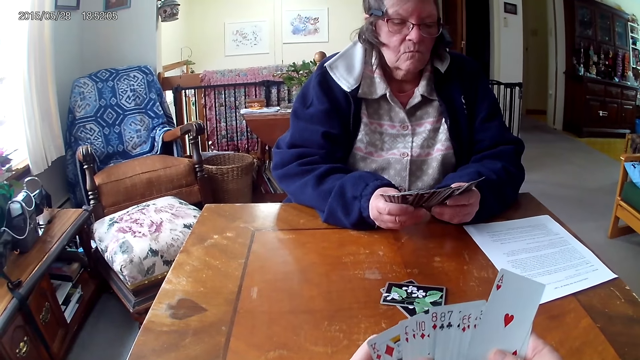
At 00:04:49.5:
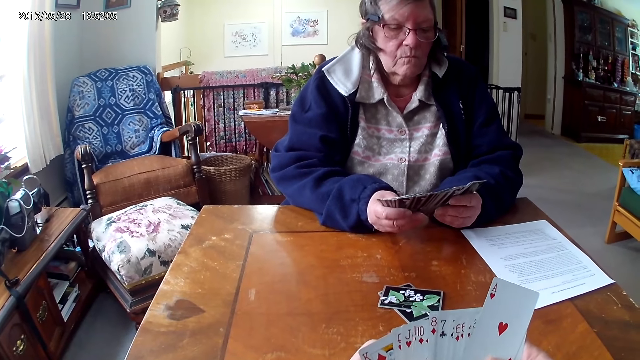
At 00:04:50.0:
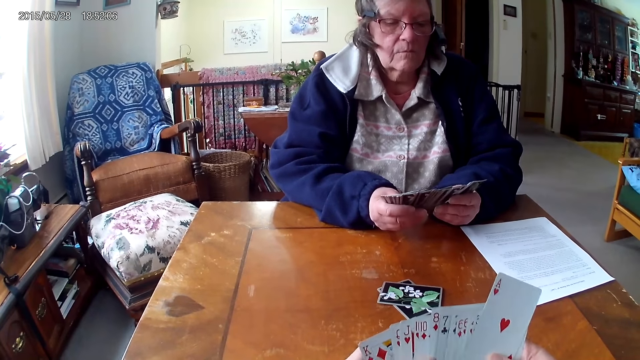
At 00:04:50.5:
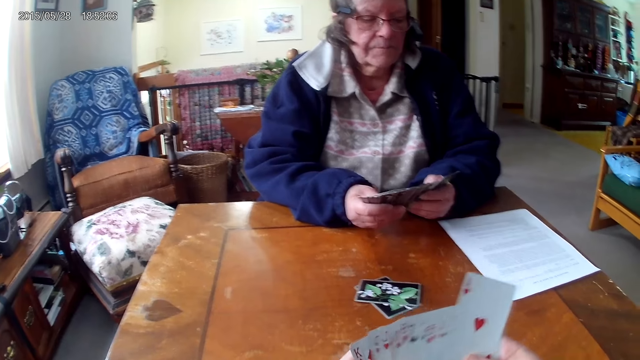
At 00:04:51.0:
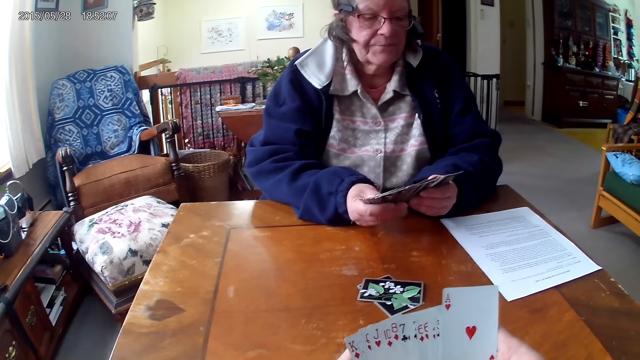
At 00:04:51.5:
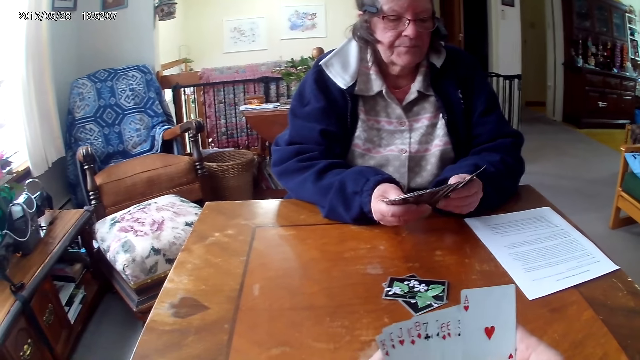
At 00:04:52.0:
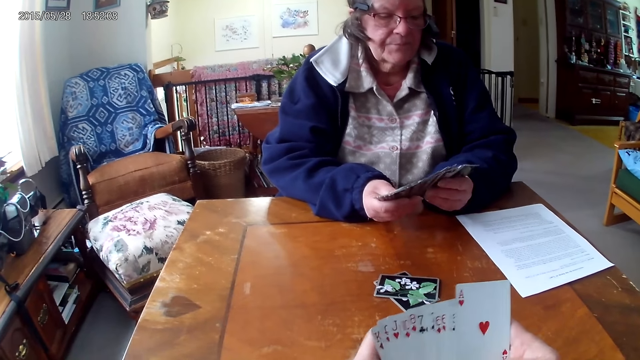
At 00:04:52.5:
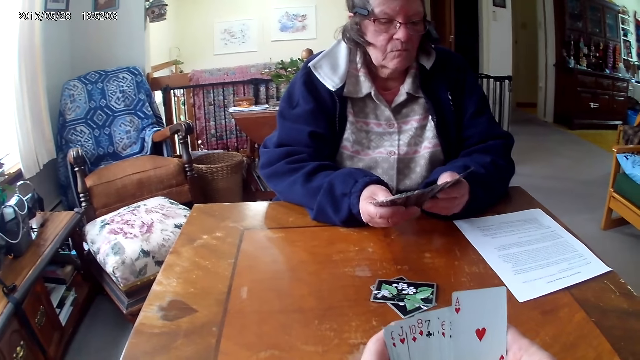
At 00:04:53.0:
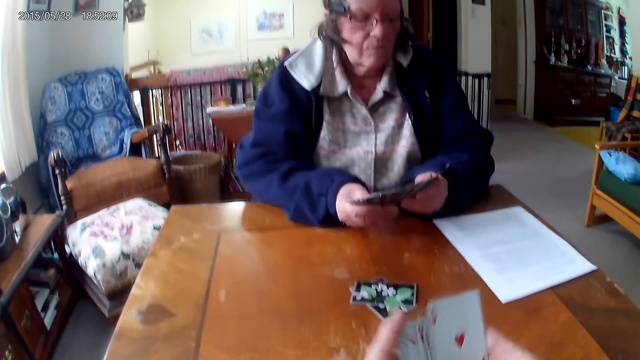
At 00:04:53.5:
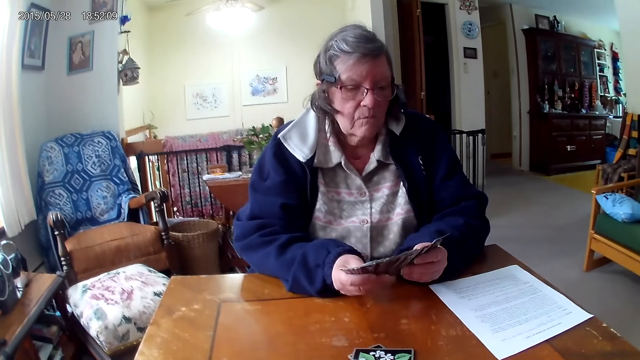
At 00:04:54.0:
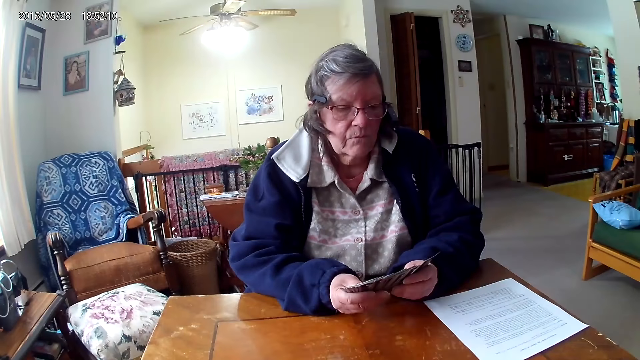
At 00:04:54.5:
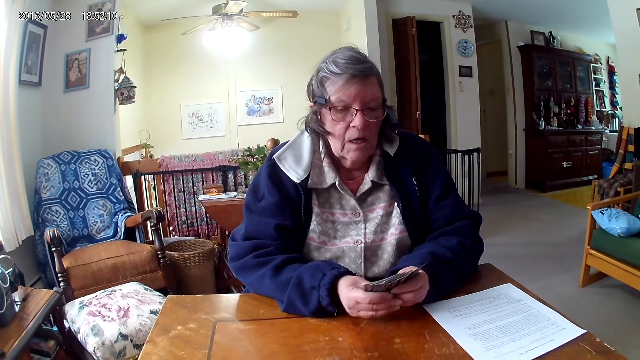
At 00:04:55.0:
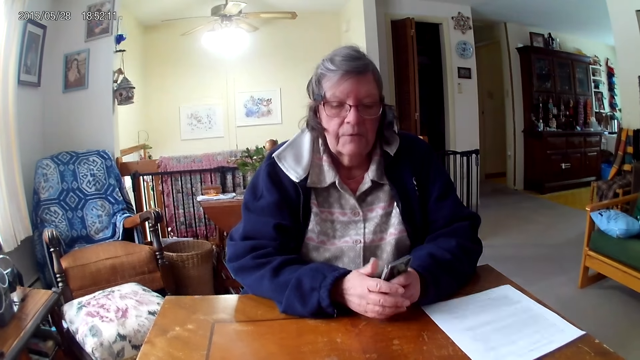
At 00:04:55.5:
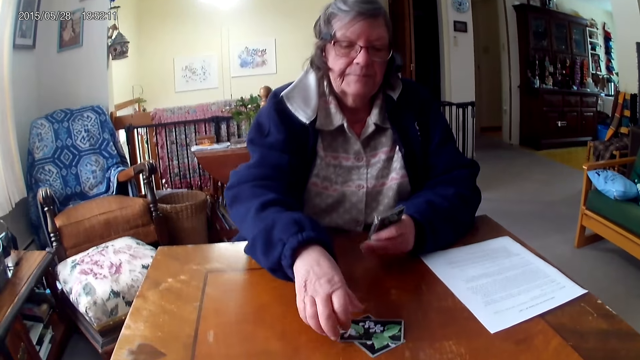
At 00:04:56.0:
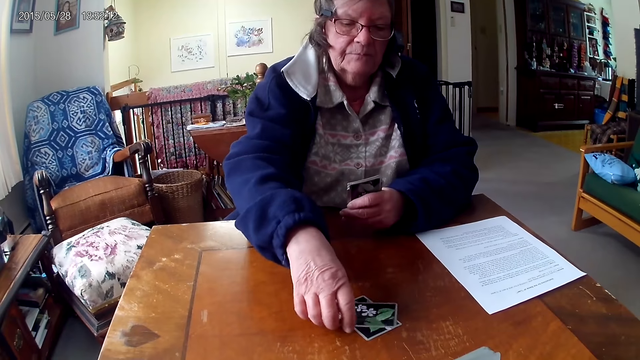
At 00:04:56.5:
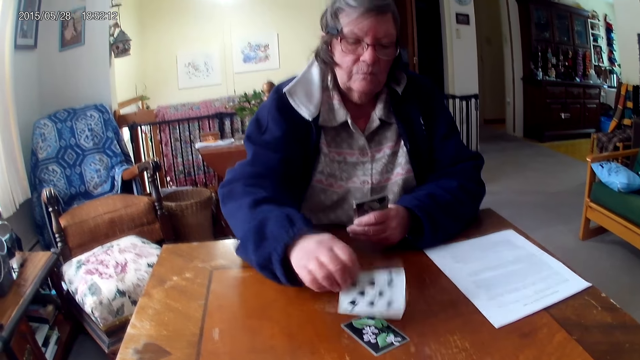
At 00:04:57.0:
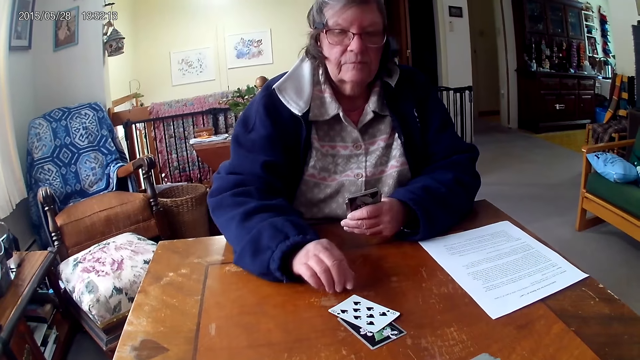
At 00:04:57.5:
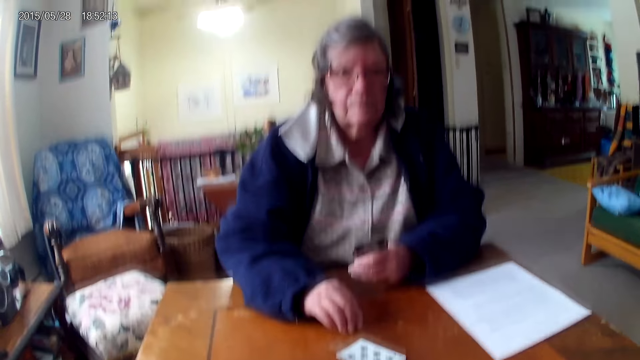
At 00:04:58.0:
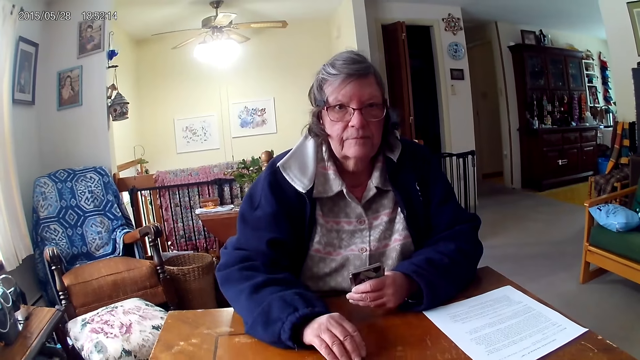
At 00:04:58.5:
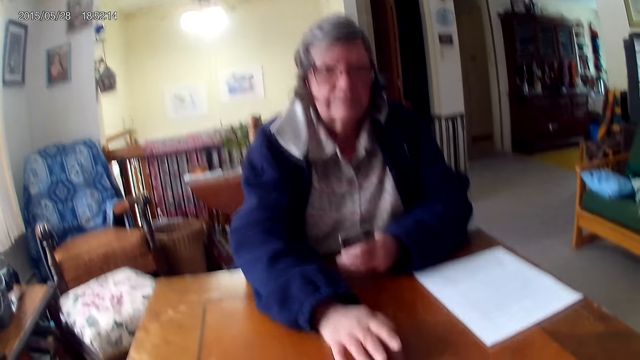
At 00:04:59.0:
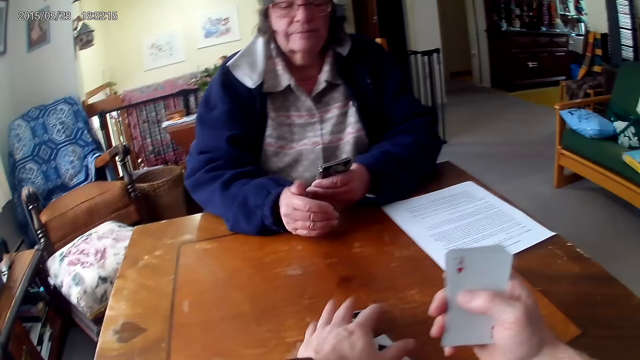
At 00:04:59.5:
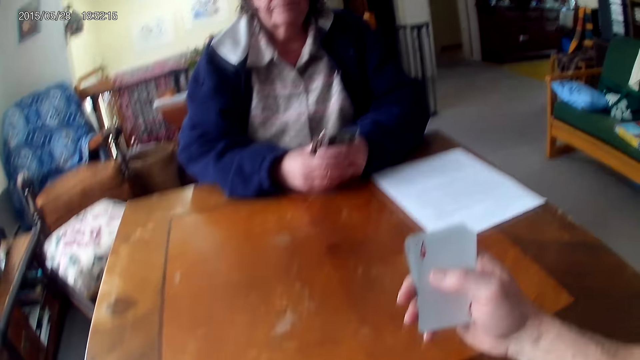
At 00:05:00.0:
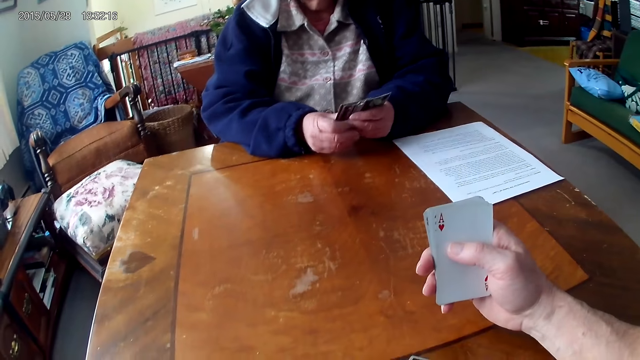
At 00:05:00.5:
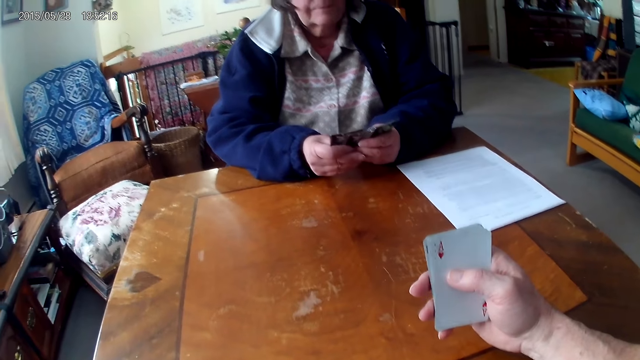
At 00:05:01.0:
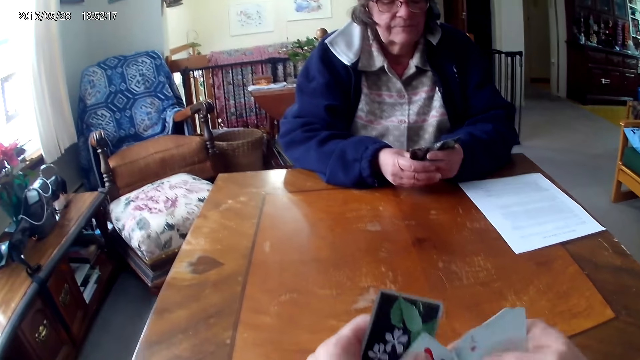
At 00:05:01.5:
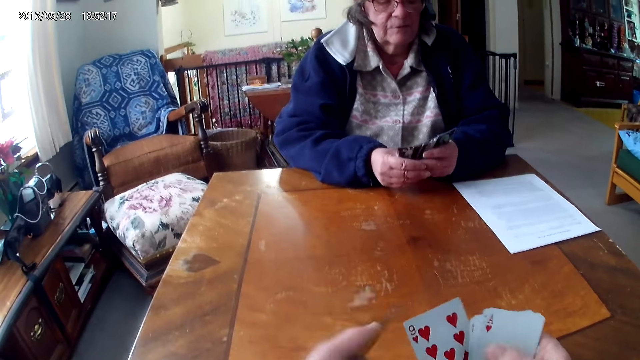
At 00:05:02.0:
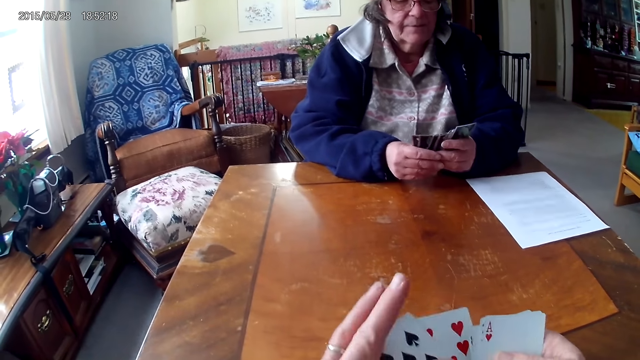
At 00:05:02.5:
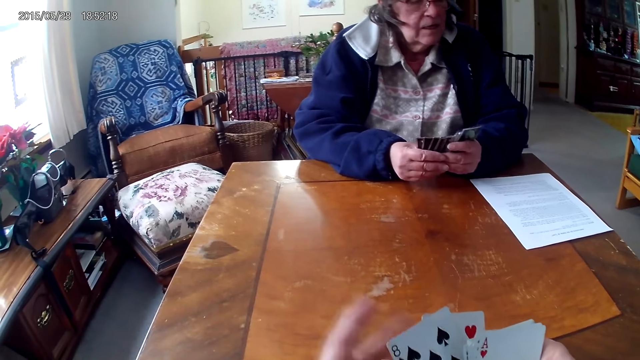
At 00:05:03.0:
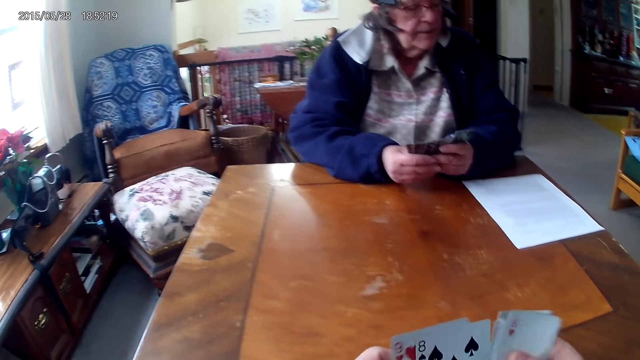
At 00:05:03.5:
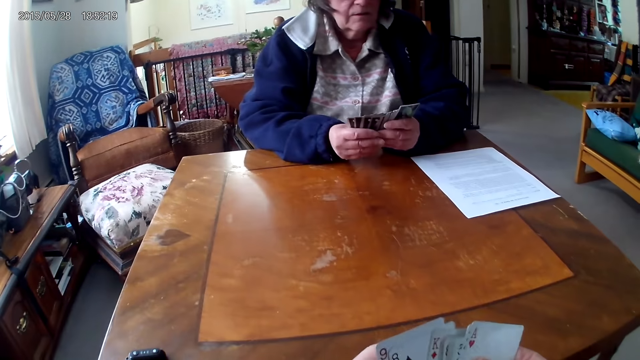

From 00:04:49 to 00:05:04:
A person flips a card on the table. The camera wearer picks up the cards on the table. The person arranges cards in her hands.

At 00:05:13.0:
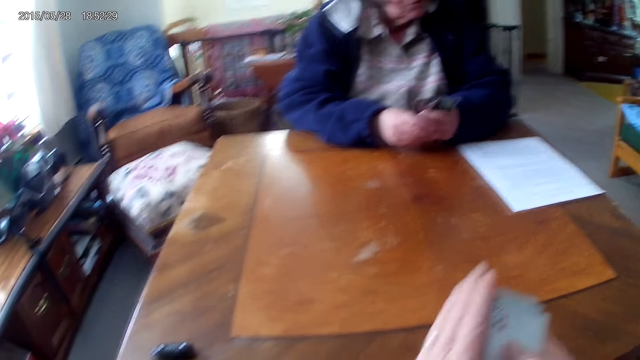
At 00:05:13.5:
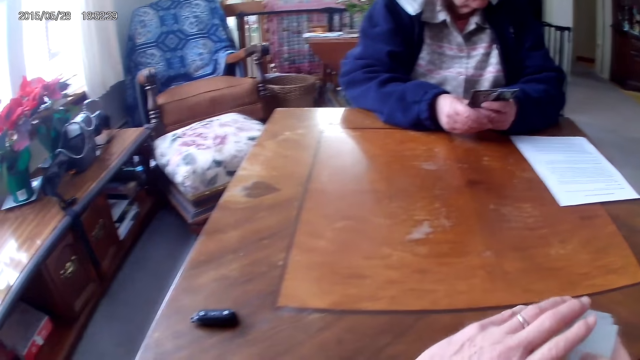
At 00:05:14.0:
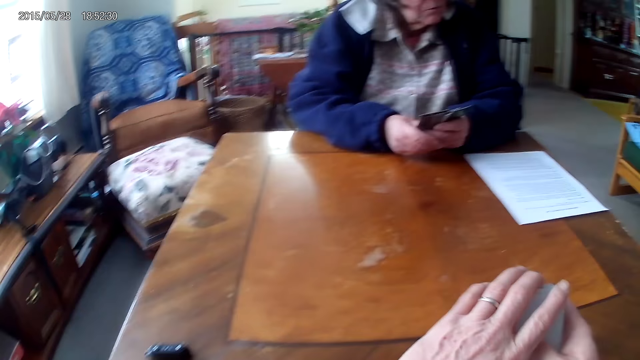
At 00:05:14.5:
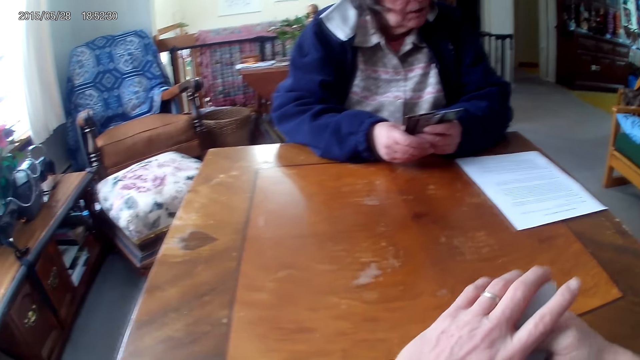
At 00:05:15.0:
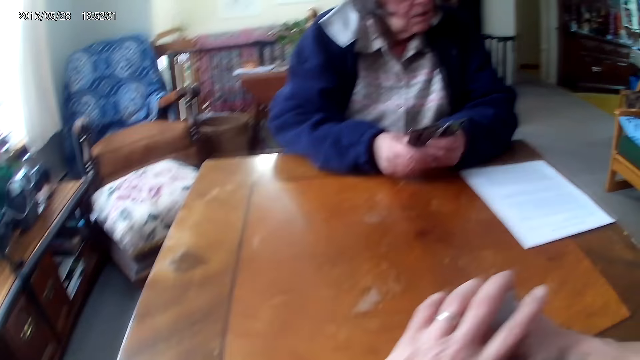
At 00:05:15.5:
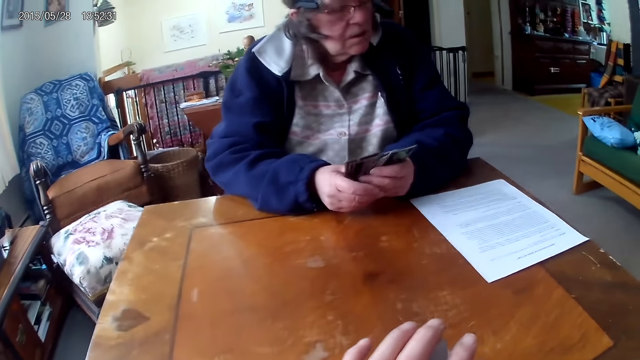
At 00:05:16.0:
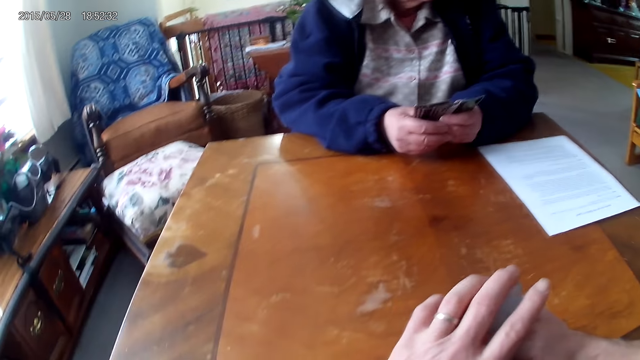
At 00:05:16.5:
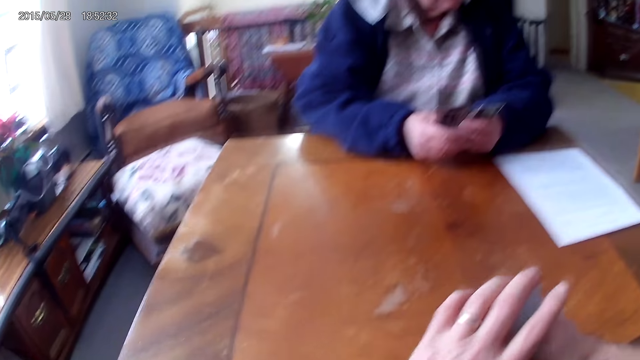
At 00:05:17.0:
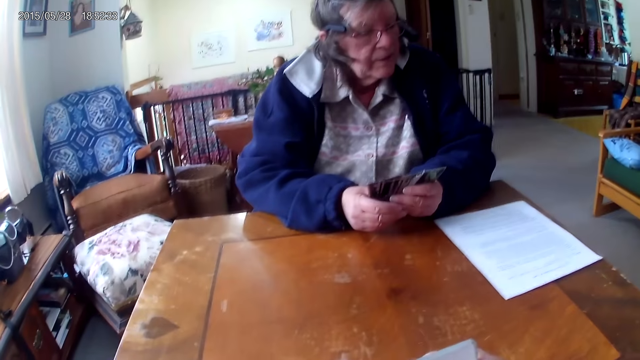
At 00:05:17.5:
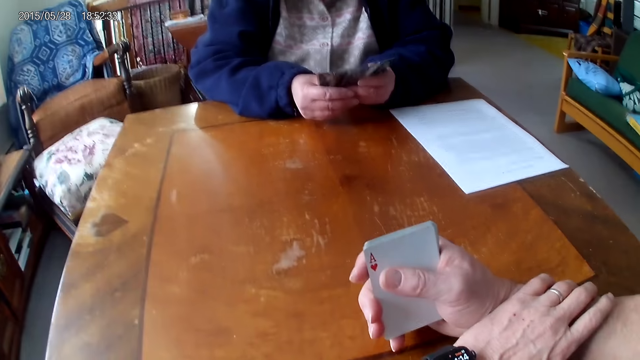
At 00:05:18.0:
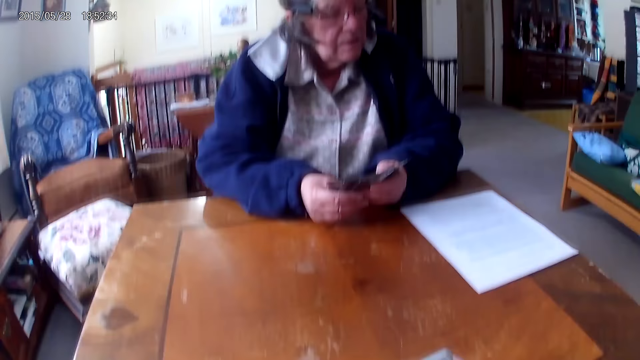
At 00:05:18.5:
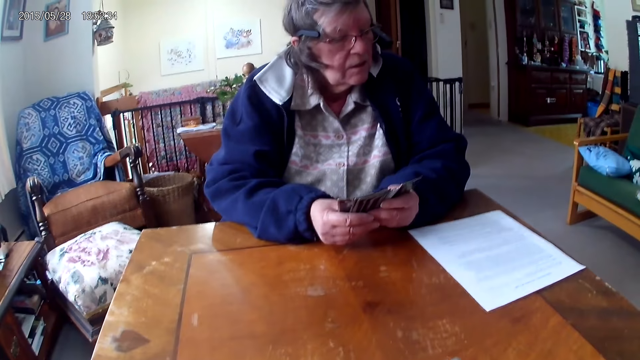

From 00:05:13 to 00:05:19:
The camera wearer converses with a person.
